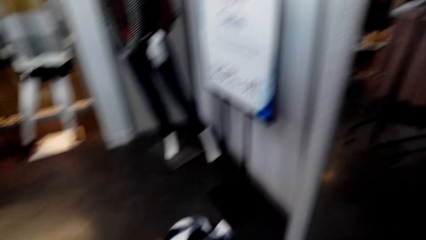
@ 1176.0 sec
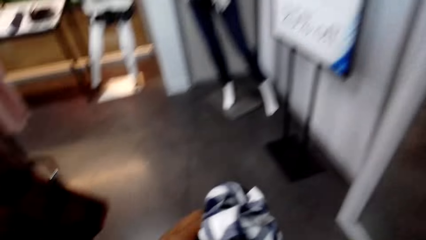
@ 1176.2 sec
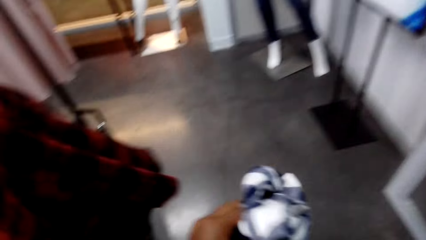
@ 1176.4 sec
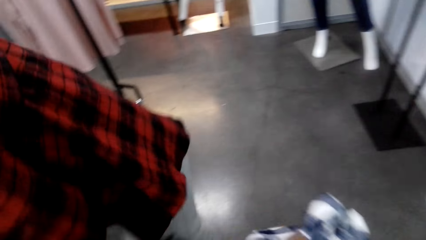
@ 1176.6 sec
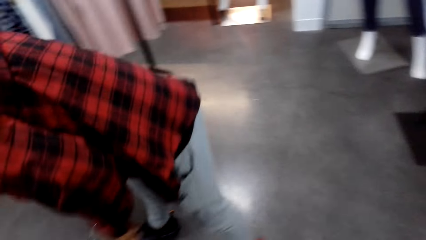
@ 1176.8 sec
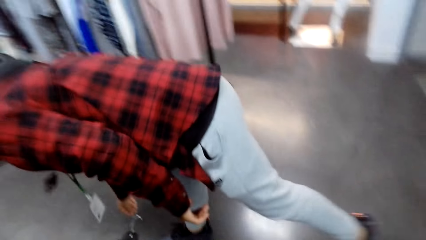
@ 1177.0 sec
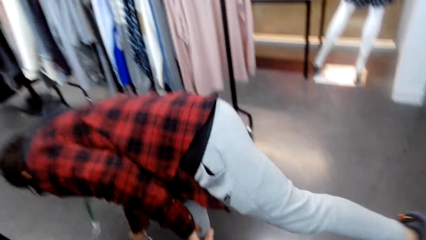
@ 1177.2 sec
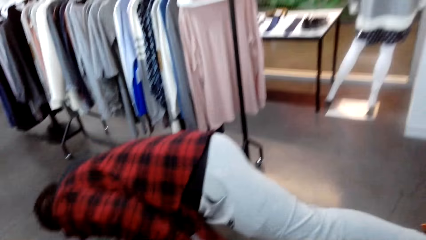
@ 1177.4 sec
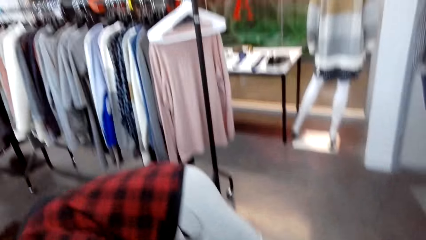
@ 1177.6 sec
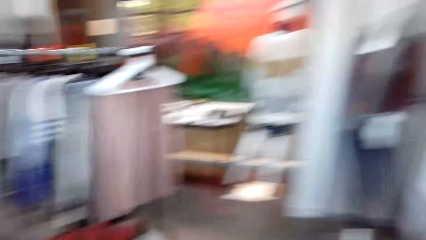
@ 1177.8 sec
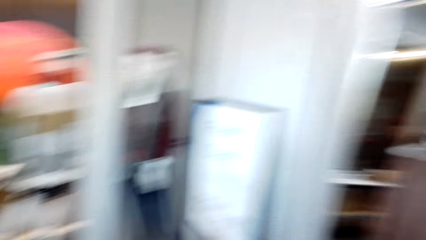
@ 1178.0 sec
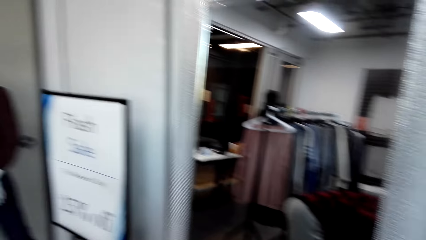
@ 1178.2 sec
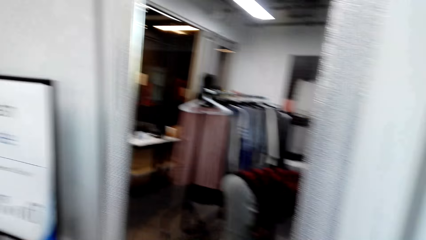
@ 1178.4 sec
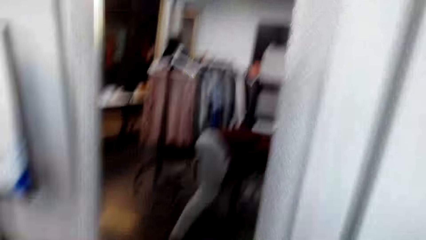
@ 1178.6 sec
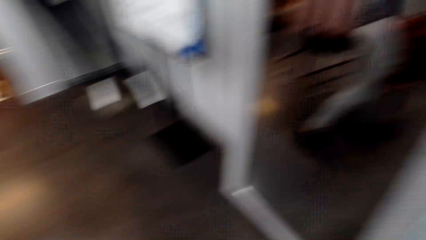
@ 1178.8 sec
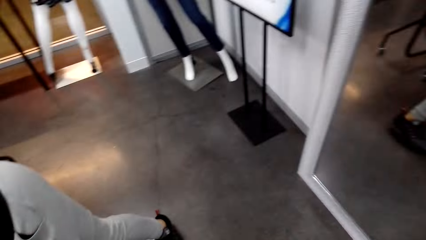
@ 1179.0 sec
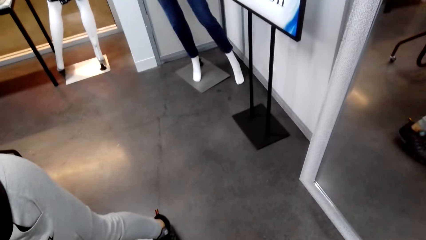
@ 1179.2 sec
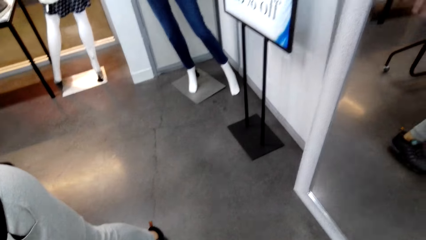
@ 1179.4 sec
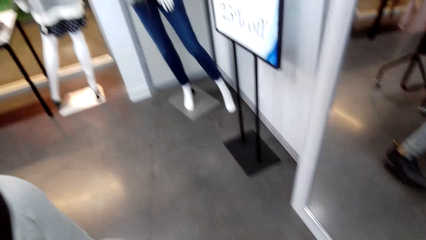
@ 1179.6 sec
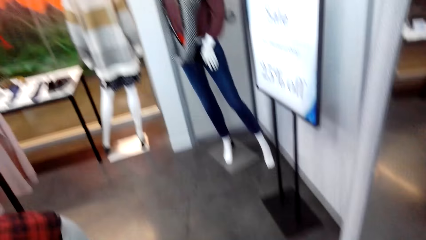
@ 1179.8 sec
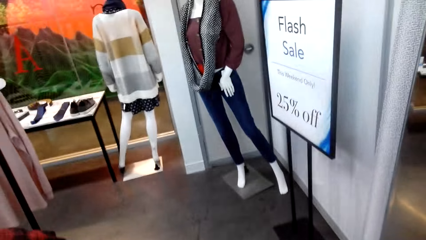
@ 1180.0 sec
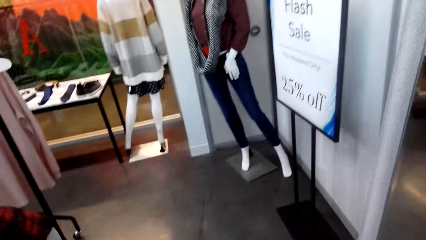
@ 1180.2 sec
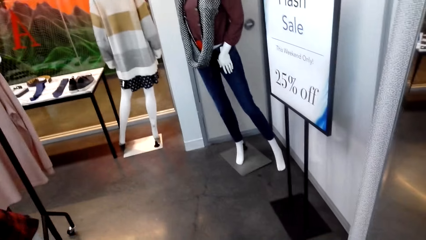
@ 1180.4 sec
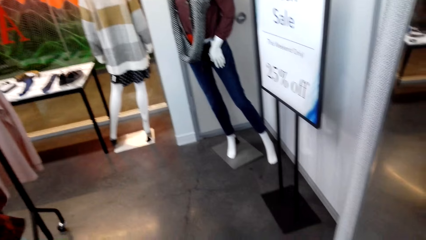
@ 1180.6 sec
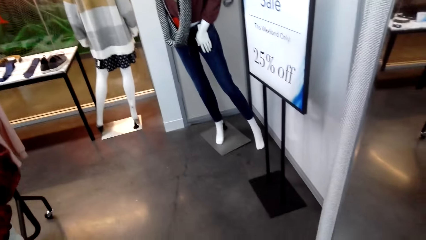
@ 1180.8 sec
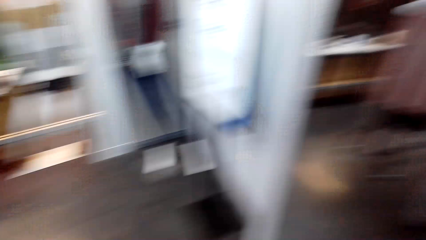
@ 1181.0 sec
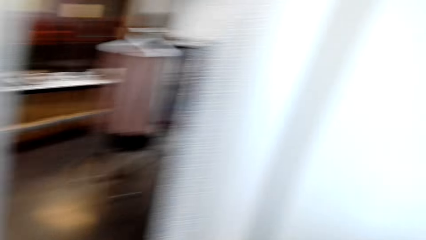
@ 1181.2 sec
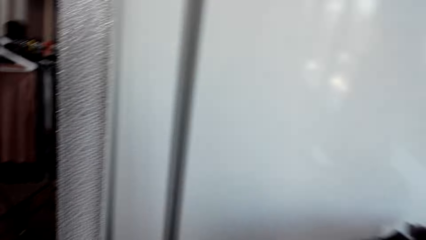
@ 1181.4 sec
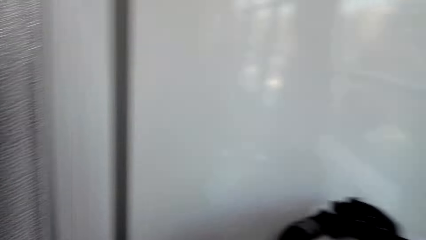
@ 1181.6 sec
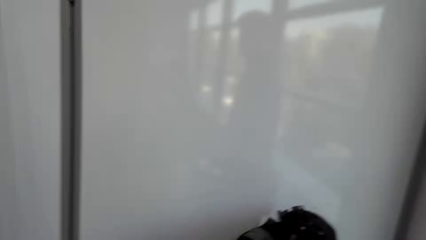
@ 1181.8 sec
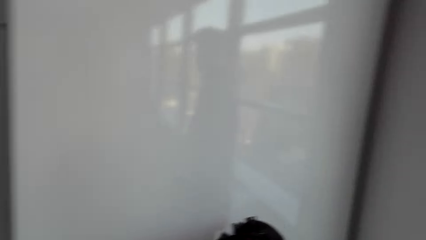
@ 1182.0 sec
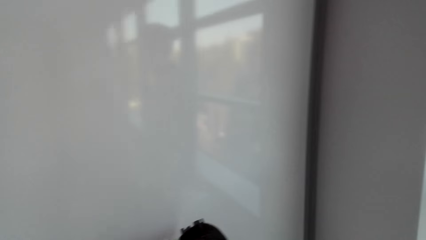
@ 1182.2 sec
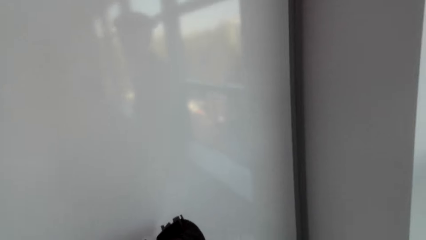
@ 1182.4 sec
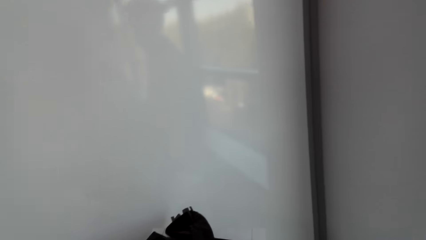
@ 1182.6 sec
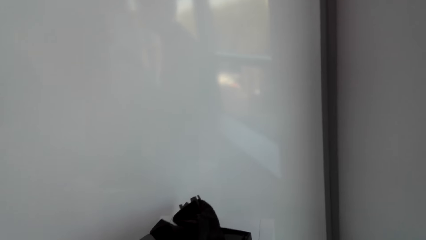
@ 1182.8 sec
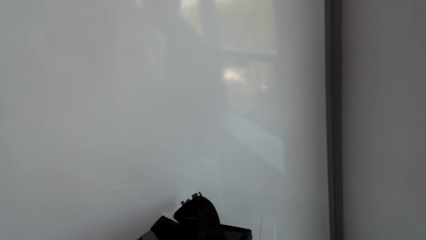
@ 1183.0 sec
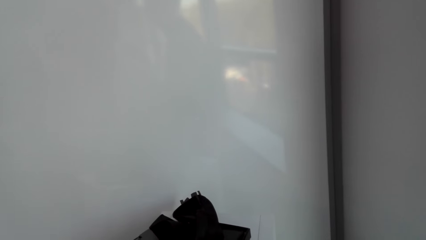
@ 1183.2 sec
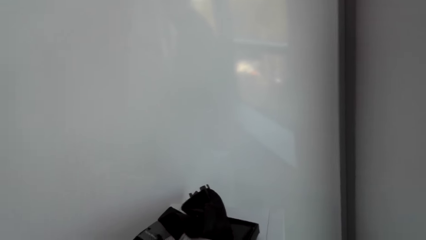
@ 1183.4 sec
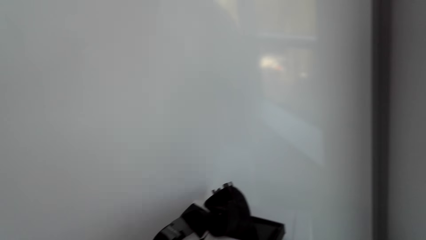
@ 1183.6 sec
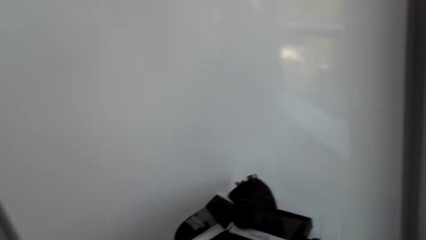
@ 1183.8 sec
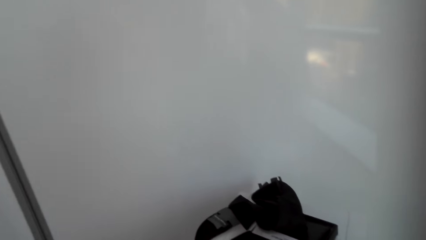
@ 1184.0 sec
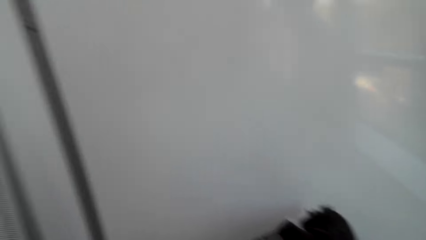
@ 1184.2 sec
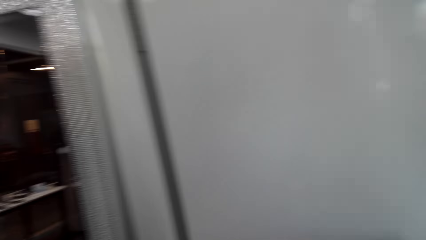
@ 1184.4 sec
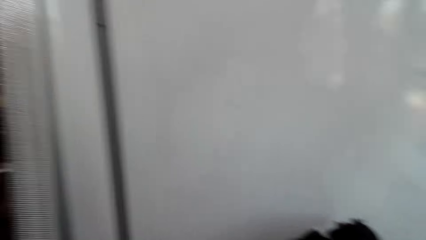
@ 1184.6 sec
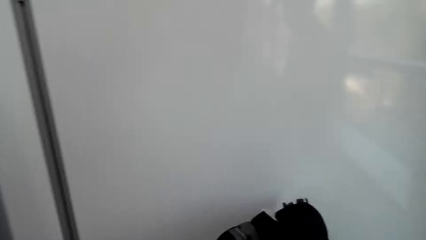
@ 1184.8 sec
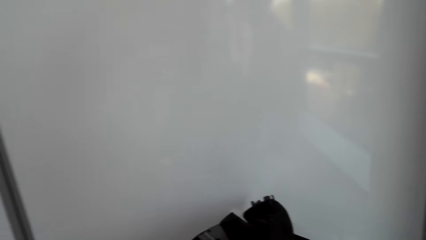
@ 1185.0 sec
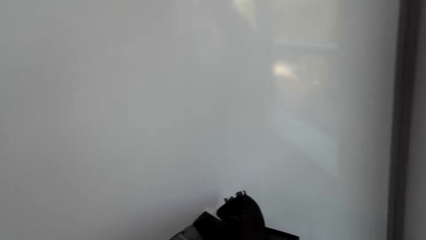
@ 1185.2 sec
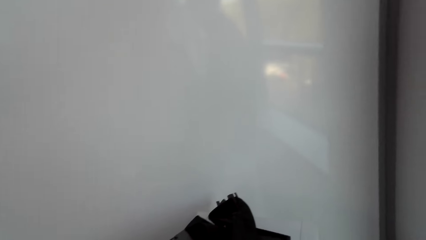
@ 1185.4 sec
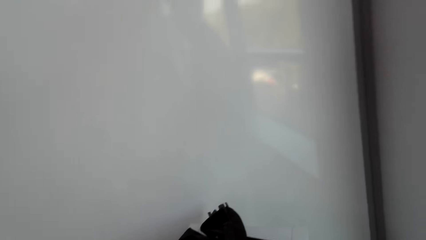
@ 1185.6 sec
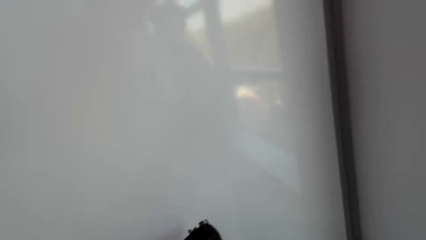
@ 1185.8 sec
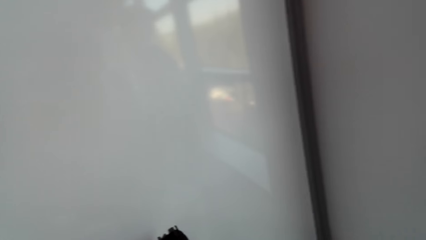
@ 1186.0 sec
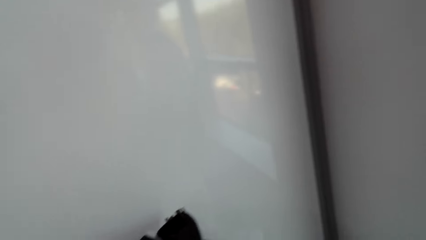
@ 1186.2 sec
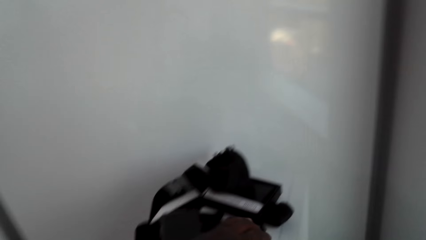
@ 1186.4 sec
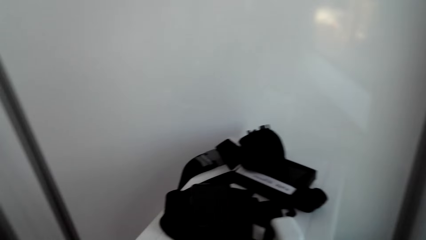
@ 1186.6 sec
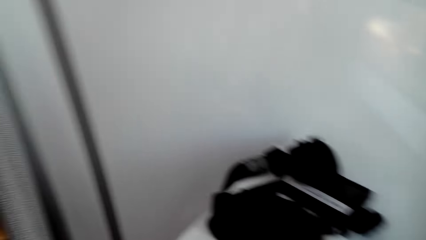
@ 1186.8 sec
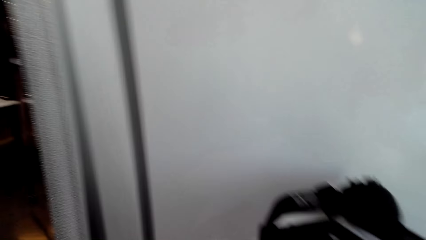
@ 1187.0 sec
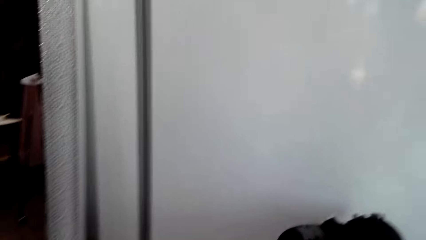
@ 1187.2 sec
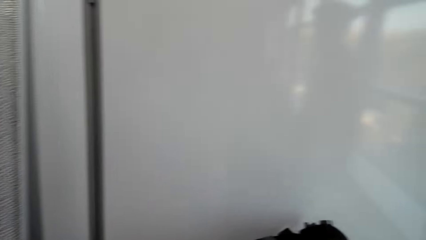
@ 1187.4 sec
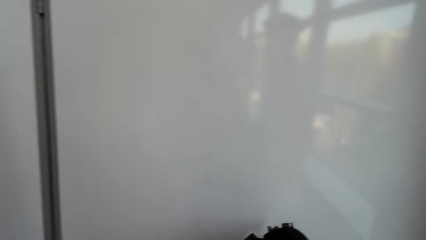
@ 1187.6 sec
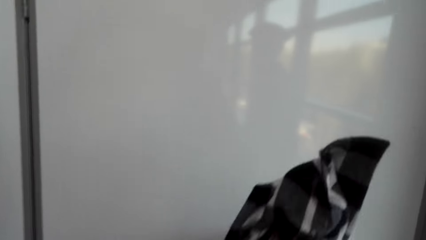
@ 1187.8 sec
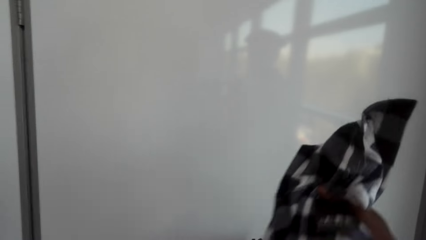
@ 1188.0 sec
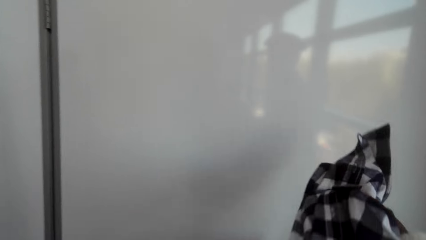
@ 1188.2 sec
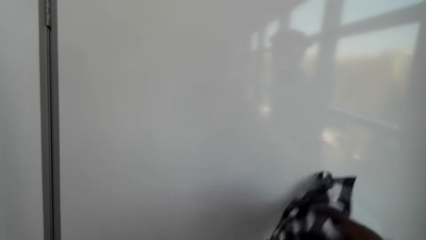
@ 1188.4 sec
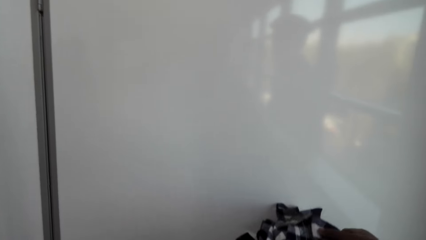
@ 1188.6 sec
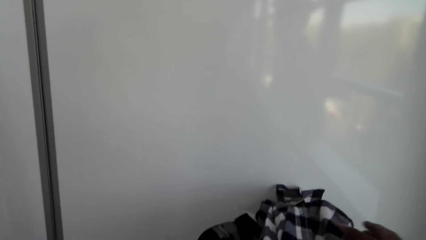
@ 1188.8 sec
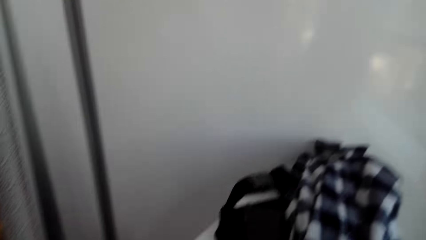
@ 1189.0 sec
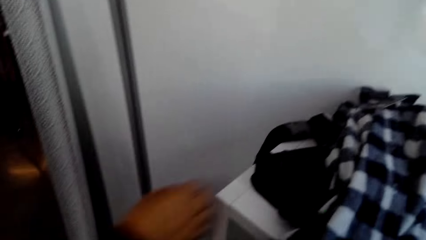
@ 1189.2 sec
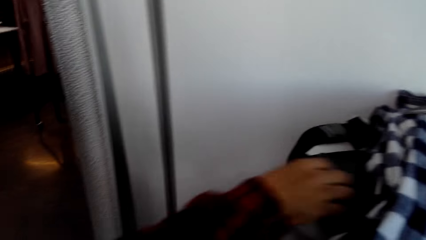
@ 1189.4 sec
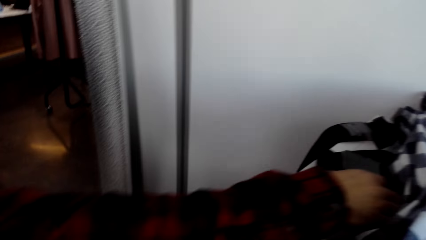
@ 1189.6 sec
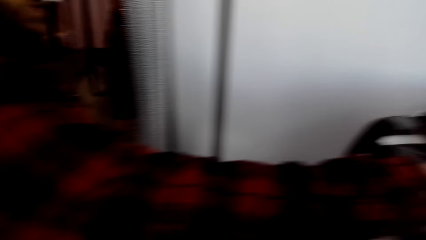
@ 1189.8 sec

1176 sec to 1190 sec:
The camera wearer looks around the shop. They look around the shop again. They place a cloth on the stand.

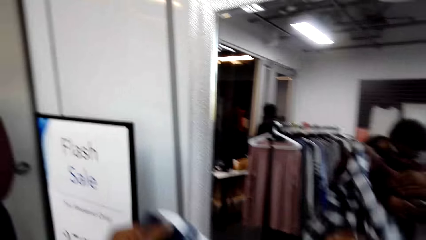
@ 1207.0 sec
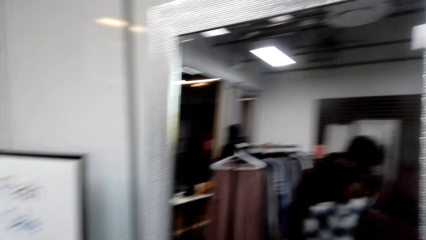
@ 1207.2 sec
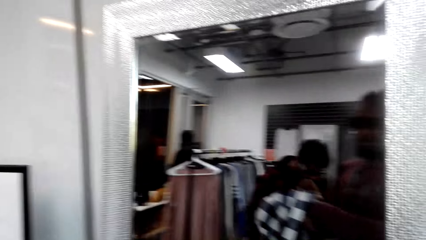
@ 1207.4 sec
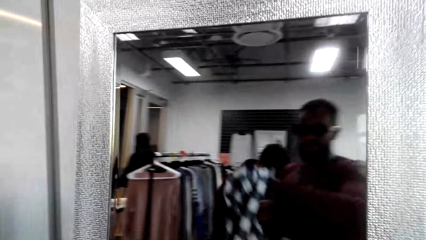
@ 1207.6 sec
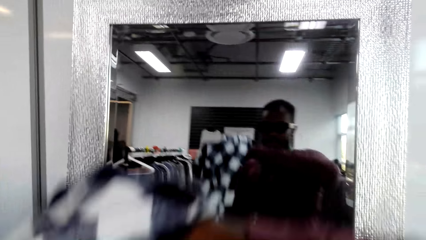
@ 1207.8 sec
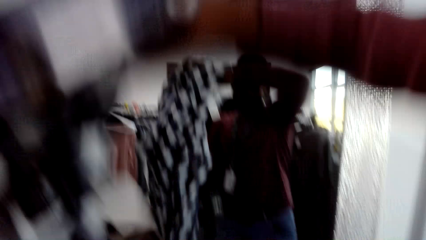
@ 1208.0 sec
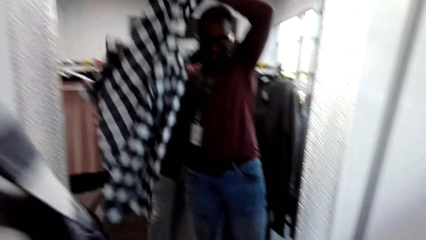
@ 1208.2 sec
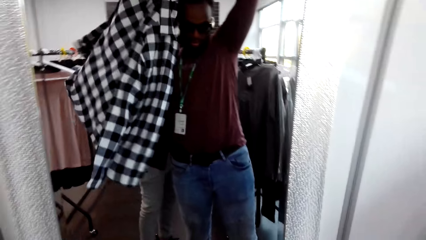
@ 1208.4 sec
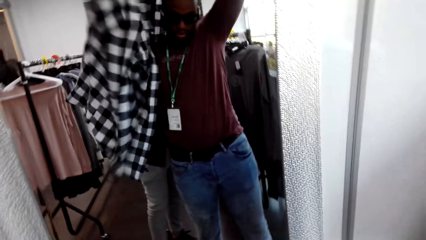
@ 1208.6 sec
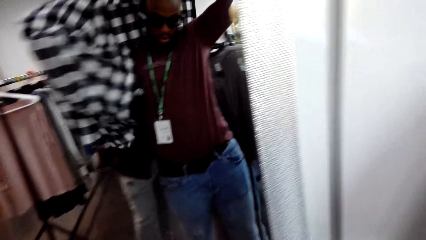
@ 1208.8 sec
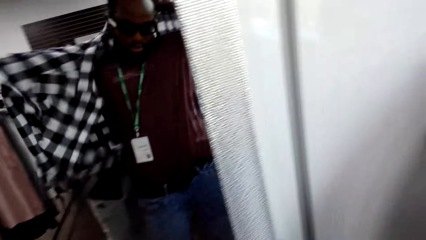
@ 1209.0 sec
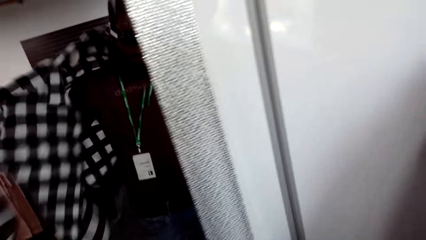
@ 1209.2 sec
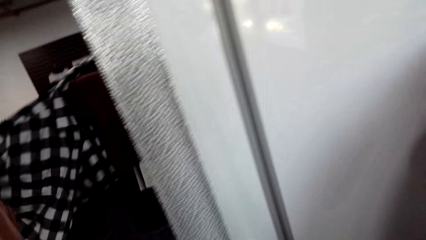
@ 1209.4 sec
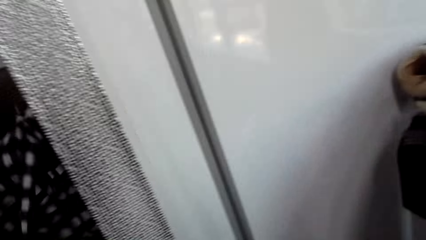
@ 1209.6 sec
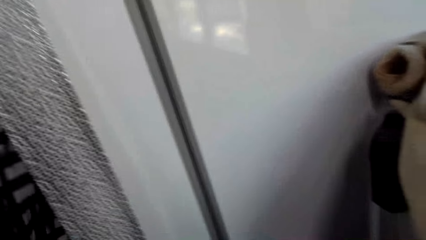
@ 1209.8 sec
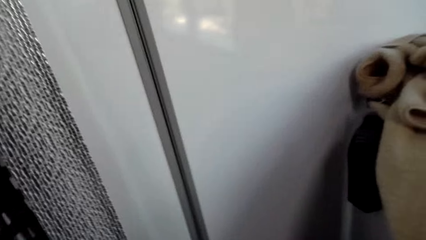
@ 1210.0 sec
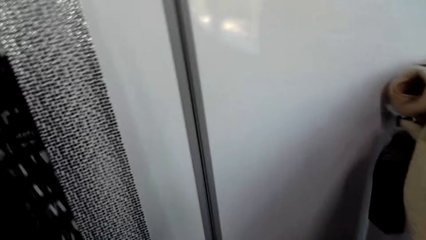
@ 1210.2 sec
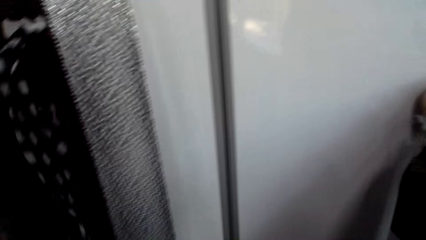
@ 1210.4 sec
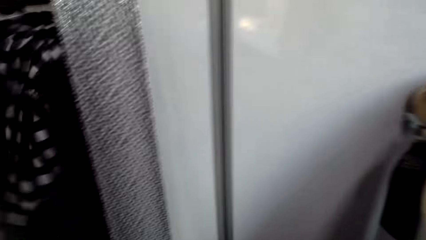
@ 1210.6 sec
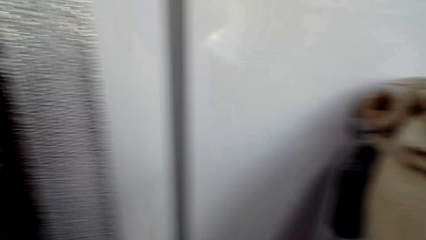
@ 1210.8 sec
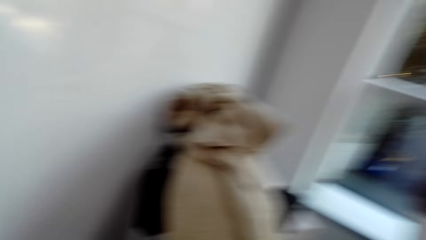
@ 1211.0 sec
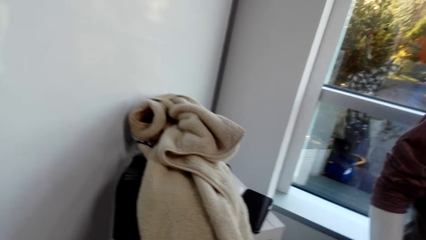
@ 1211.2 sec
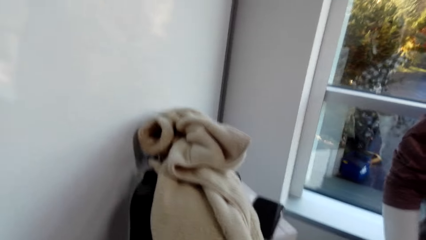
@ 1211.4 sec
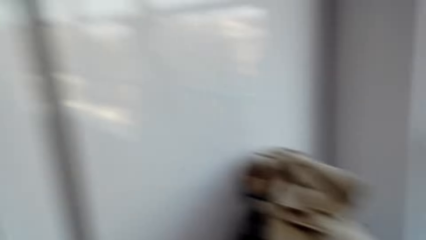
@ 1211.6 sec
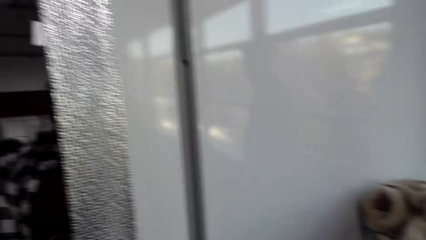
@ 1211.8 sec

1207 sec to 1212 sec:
The camera wearer wears a cloth.
